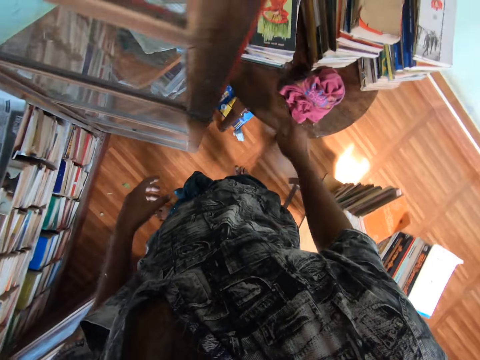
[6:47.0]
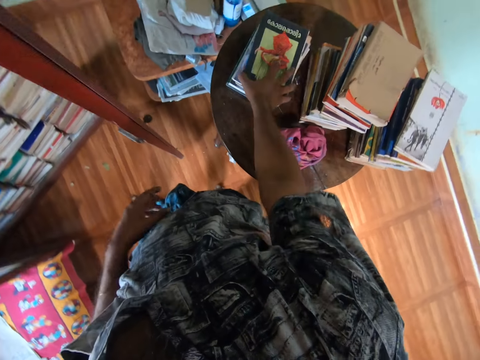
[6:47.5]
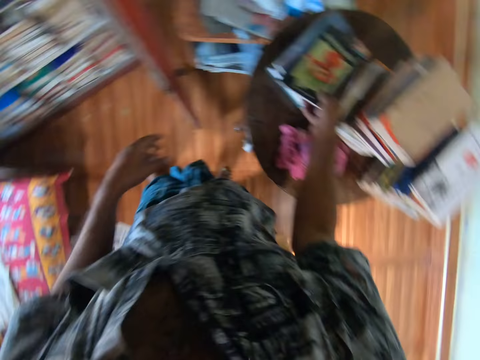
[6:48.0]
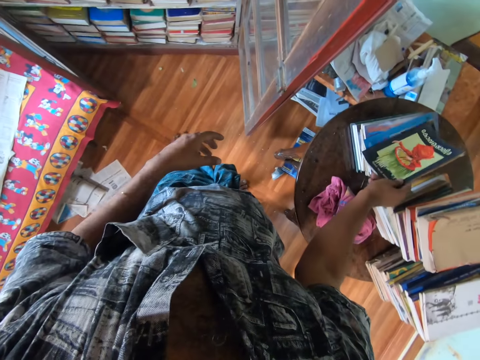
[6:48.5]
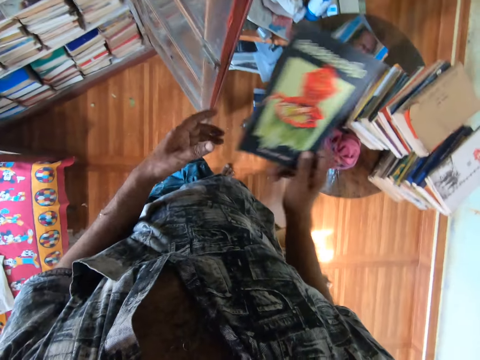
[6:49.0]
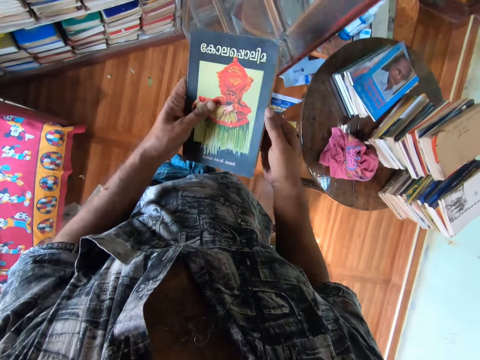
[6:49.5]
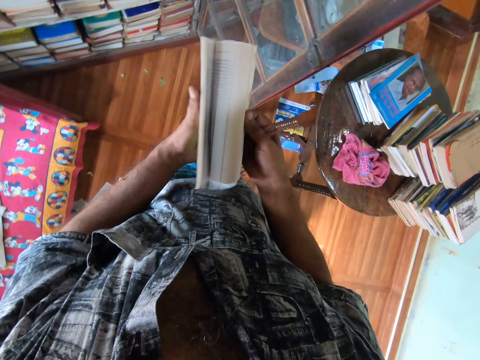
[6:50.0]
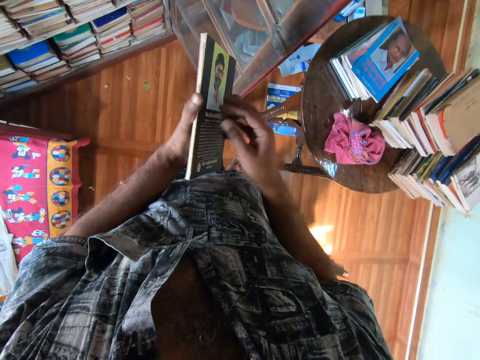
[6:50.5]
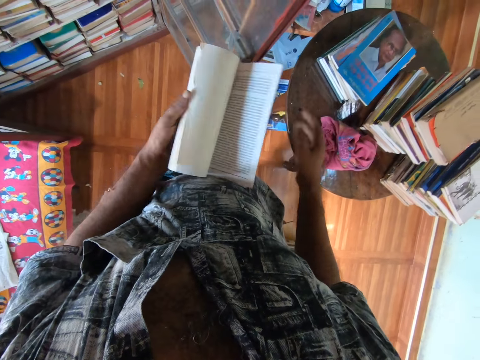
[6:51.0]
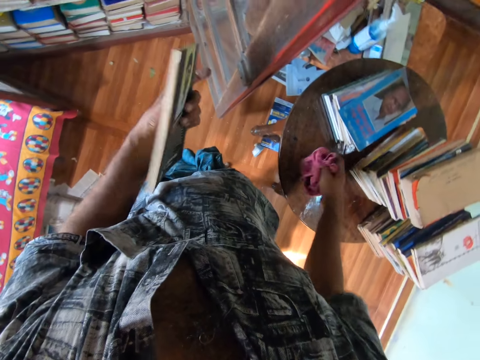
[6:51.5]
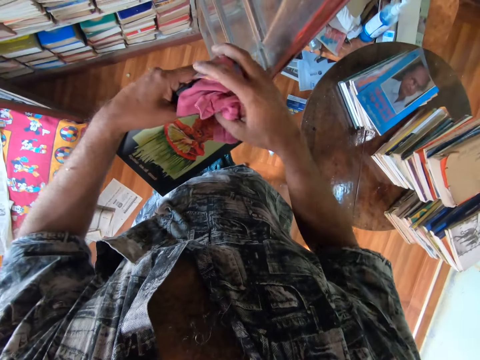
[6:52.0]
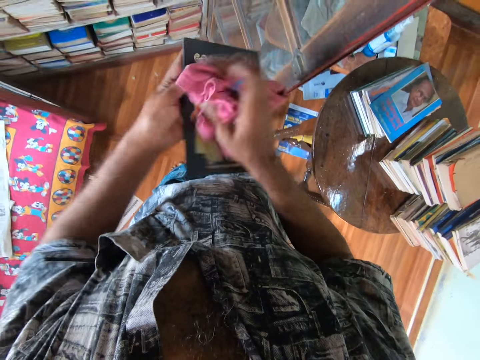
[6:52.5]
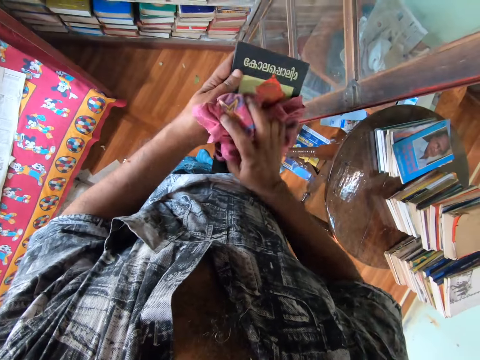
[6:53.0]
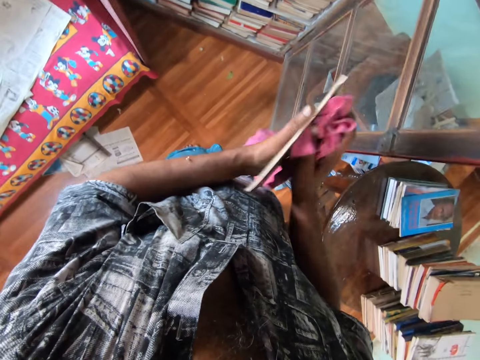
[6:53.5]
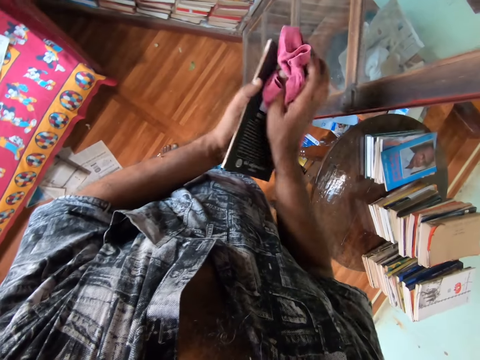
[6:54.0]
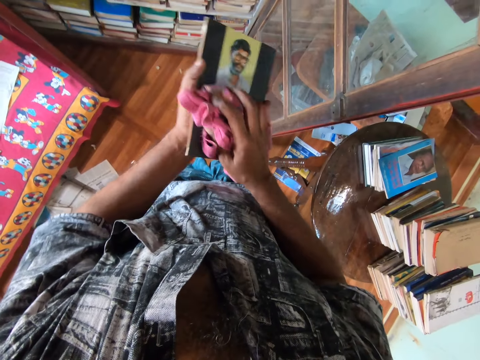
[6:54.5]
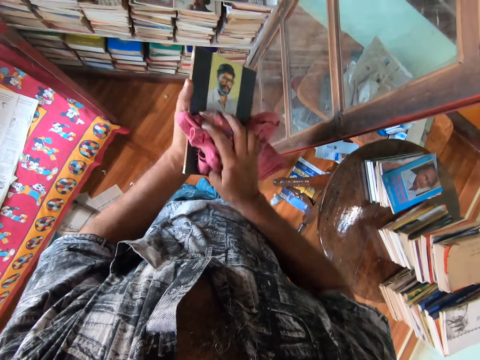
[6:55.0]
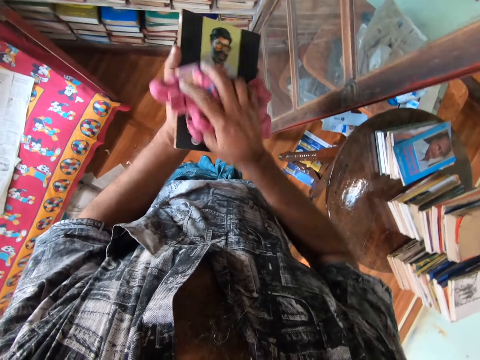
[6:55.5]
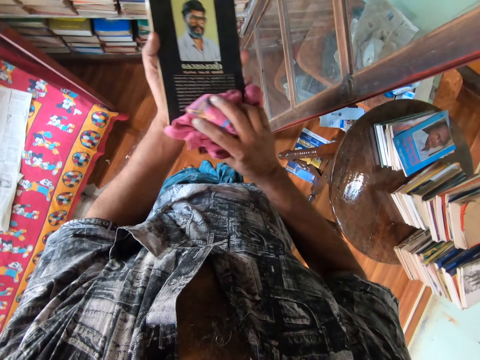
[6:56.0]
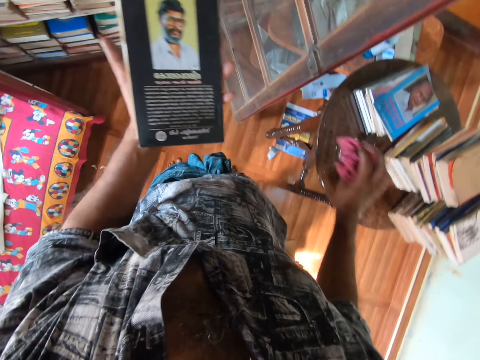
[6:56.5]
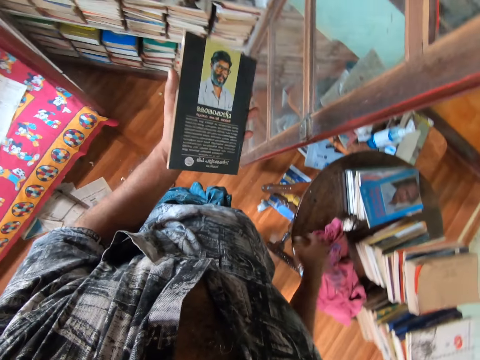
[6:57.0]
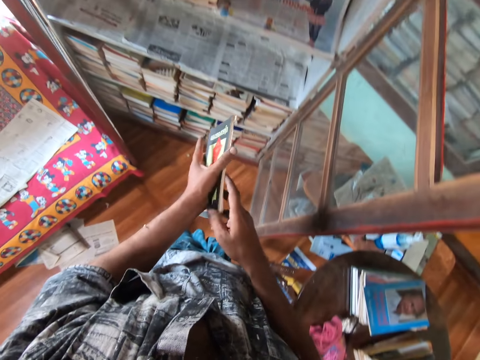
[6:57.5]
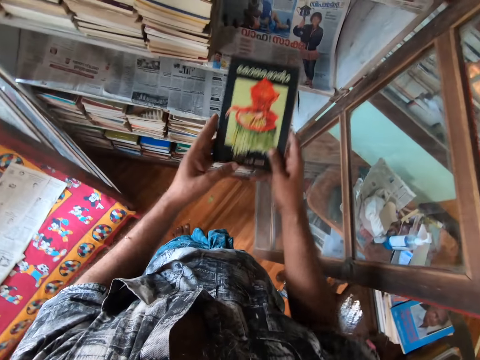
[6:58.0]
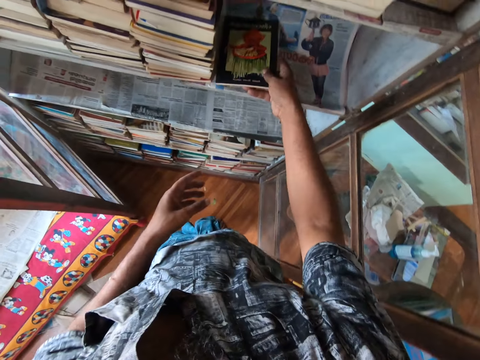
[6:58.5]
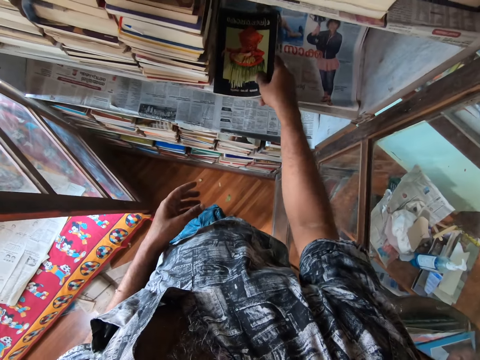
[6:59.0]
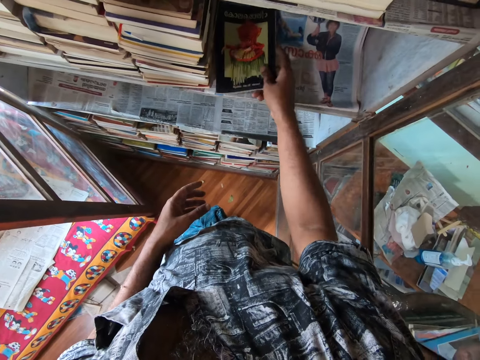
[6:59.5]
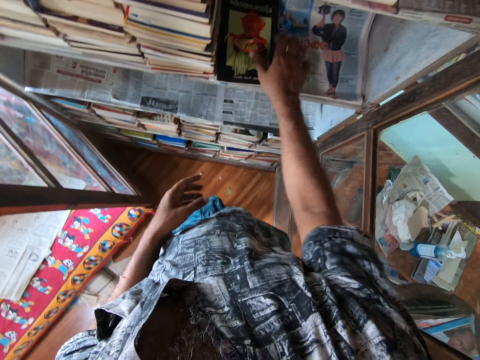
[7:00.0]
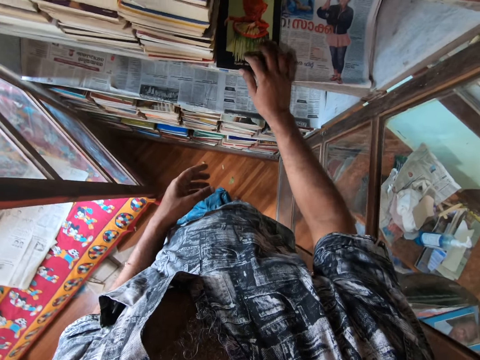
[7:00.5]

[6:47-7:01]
The camera wearer picks up a book from the table. He opens the book and checks through the pages of the book. He picks up the piece of cloth with his right hand. He wipes the book with the piece of cloth. He drops the piece of cloth on the table. He puts the book in the bookshelf.

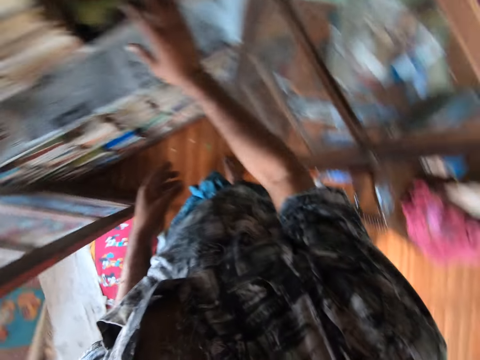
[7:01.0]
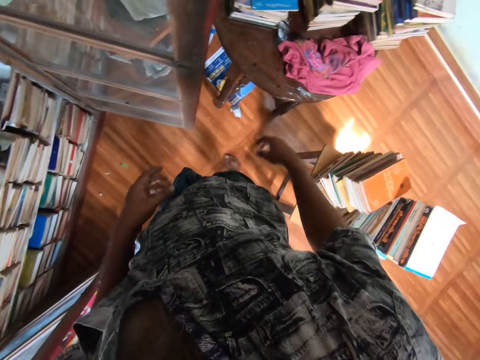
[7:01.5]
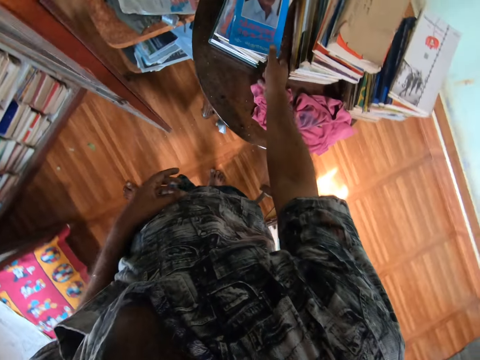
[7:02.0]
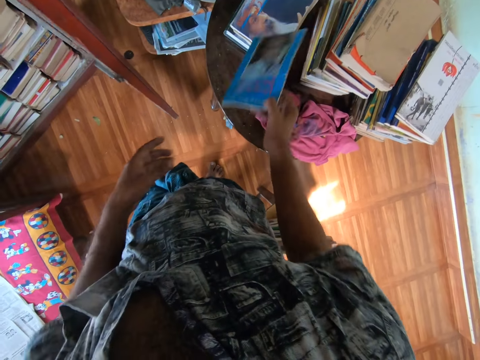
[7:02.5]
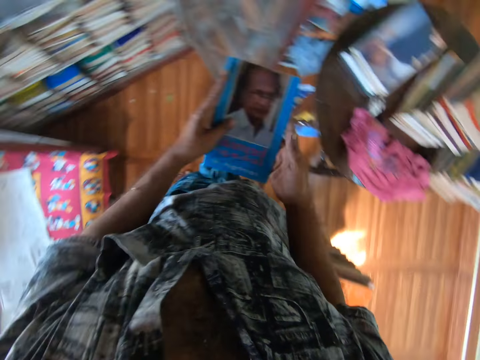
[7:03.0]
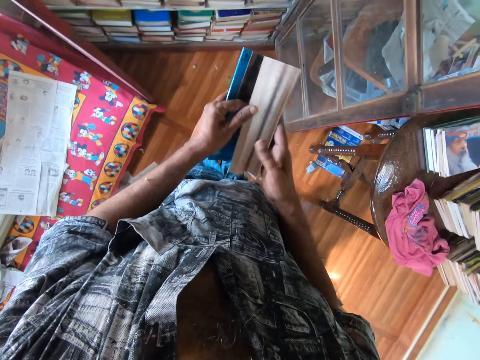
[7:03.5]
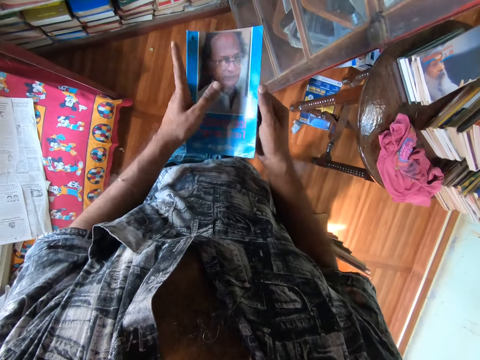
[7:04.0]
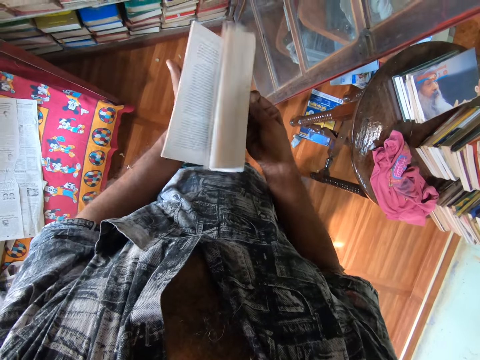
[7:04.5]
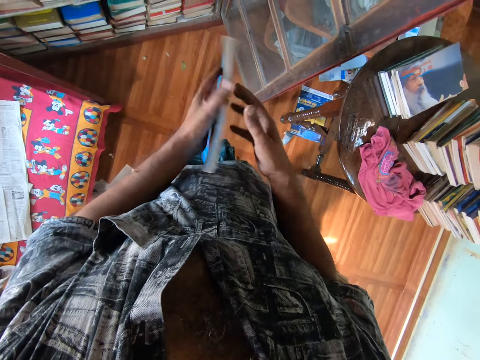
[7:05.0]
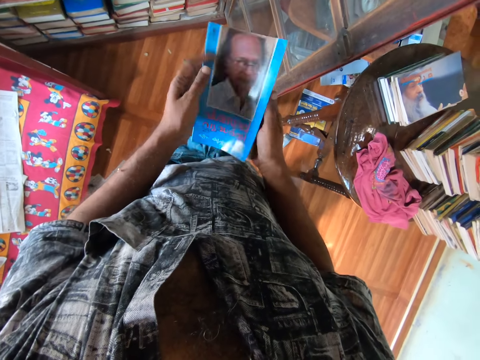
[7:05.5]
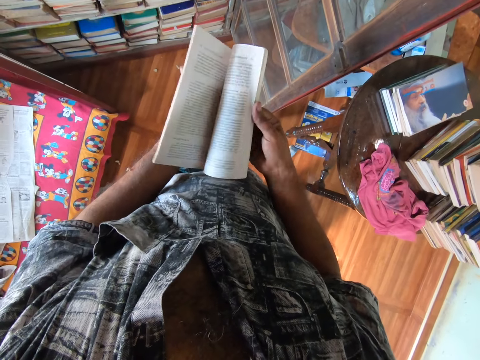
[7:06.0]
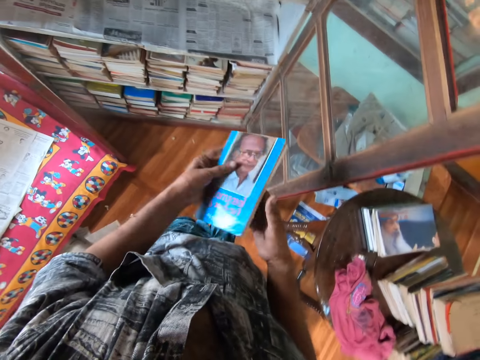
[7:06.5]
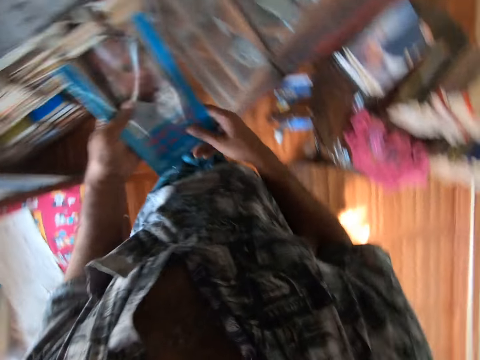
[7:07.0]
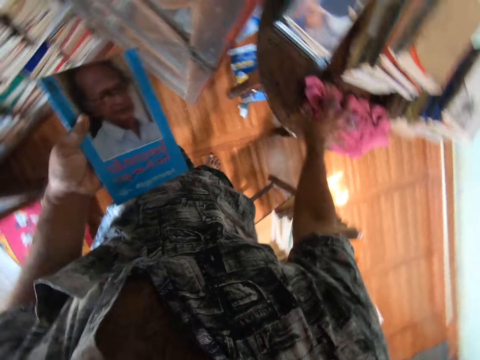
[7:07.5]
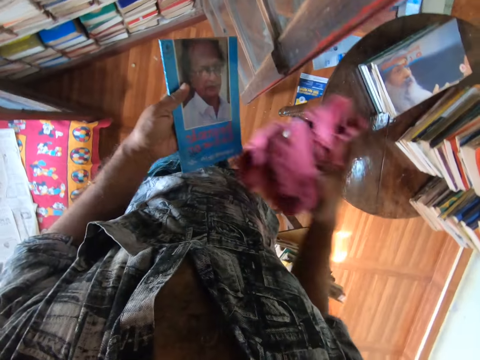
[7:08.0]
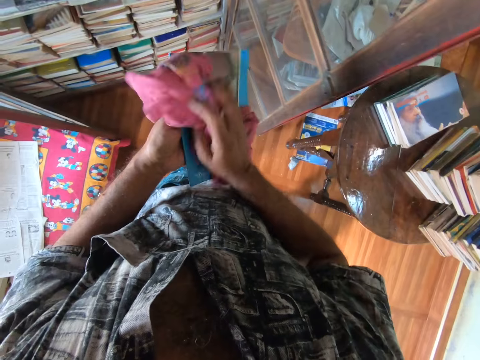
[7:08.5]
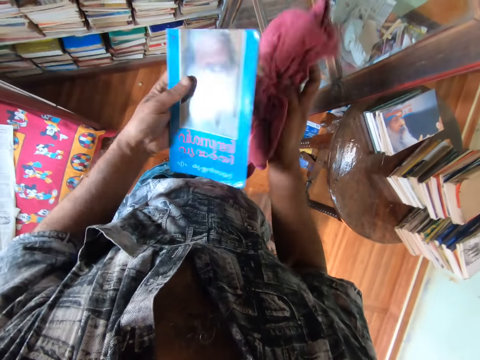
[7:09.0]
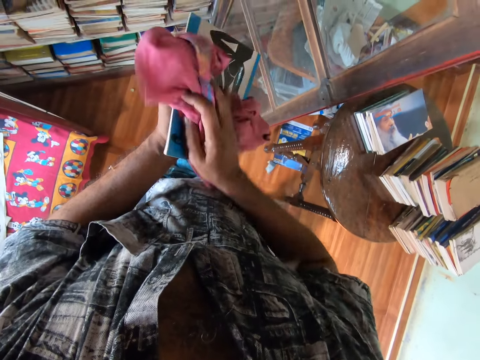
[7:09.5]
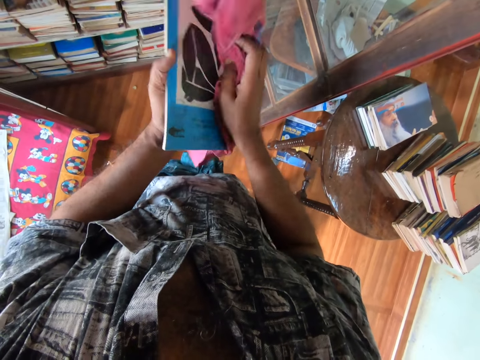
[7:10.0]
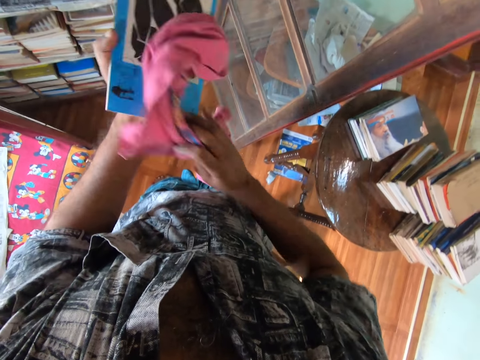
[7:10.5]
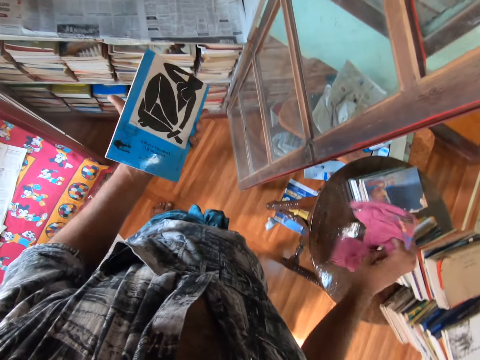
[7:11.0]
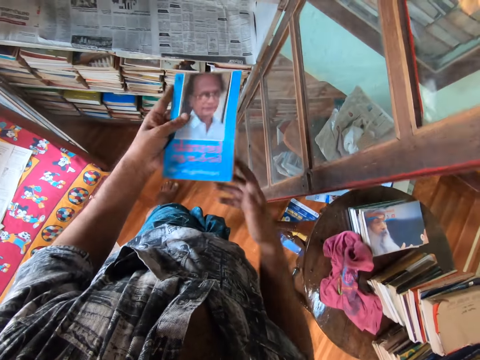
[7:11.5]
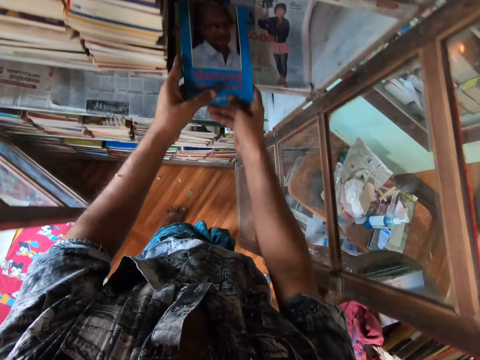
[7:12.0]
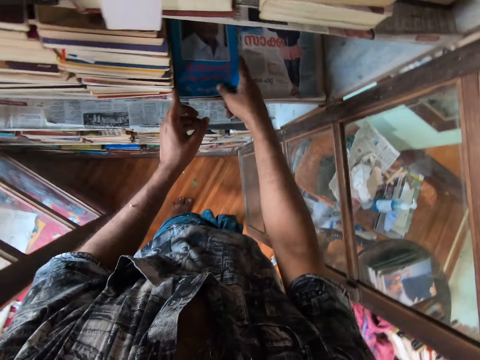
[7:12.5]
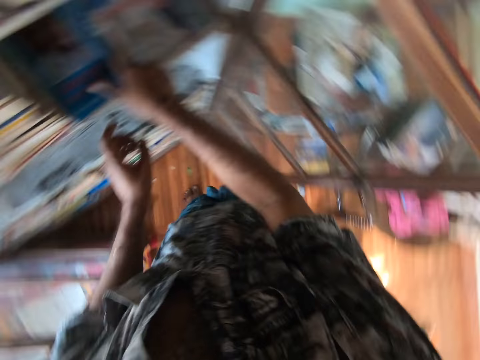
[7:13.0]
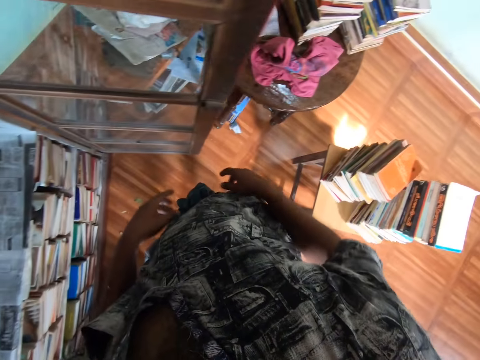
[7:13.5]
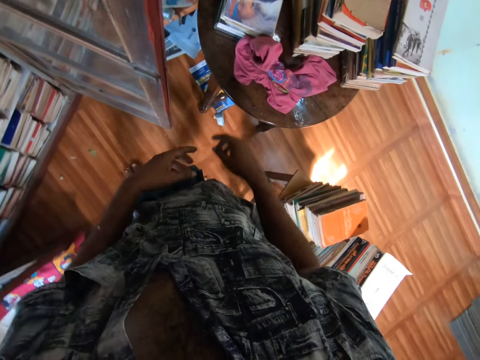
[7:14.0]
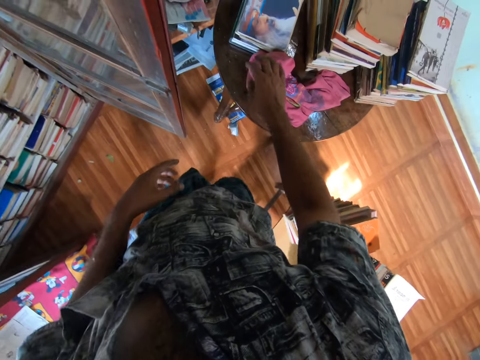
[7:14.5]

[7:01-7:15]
The camera wearer picks up the book from the table. They open the pages of the book. They pick up a piece of cloth from the table. They wipe the book with the piece of cloth. They drop the piece of cloth on the table. They put the book in the bookshelf.
